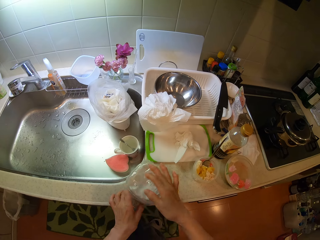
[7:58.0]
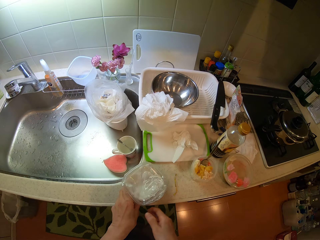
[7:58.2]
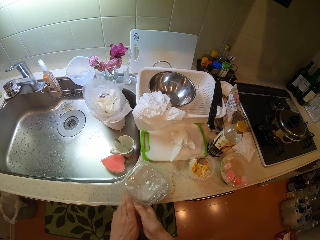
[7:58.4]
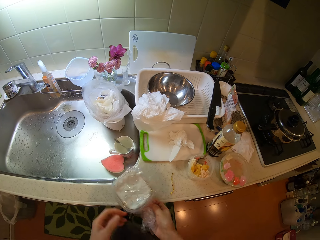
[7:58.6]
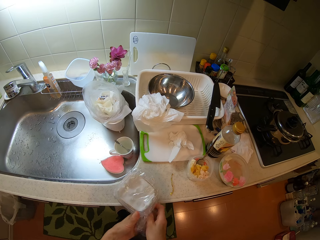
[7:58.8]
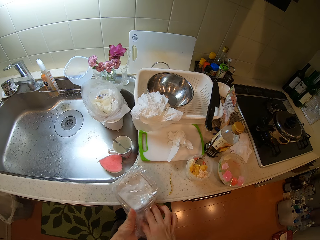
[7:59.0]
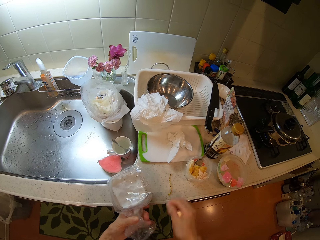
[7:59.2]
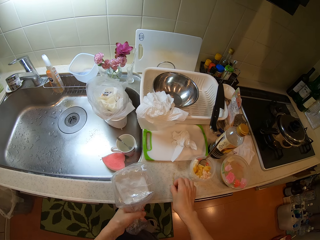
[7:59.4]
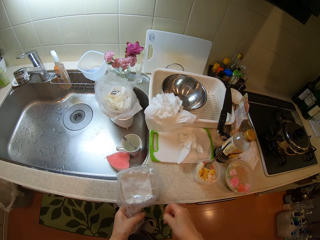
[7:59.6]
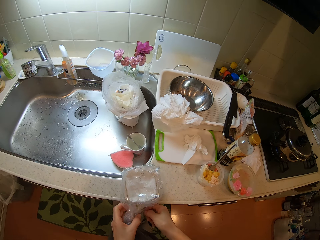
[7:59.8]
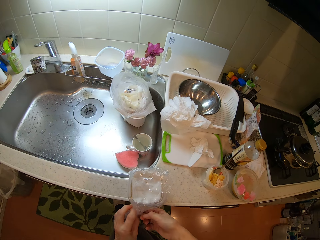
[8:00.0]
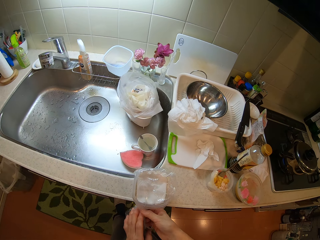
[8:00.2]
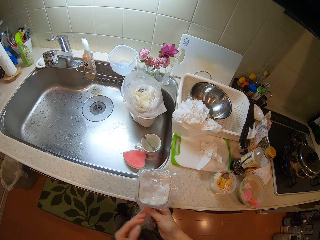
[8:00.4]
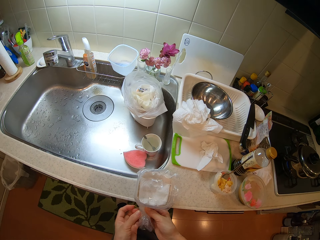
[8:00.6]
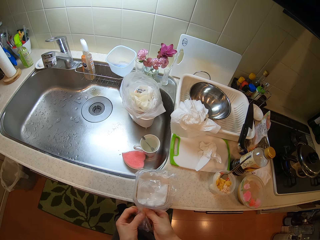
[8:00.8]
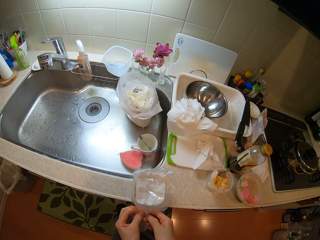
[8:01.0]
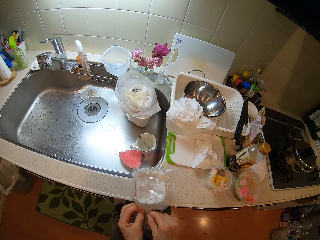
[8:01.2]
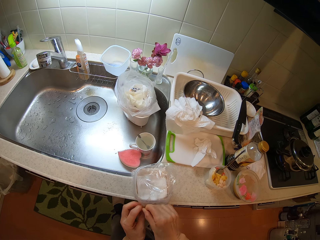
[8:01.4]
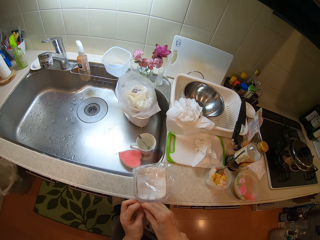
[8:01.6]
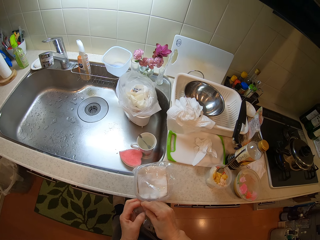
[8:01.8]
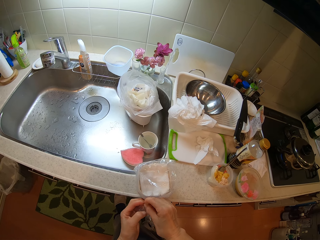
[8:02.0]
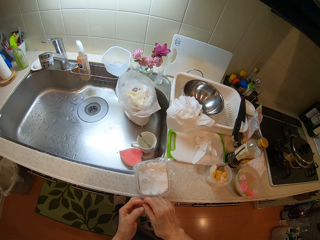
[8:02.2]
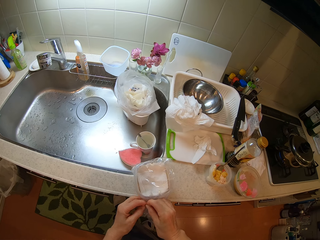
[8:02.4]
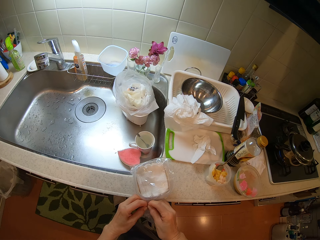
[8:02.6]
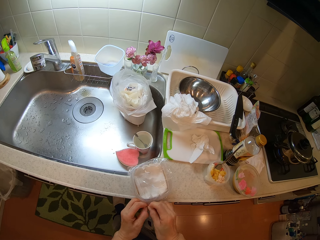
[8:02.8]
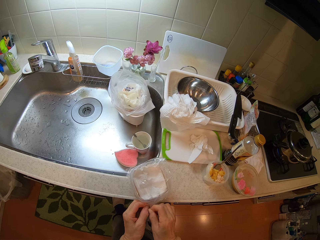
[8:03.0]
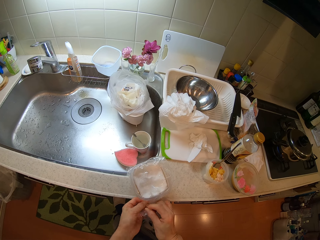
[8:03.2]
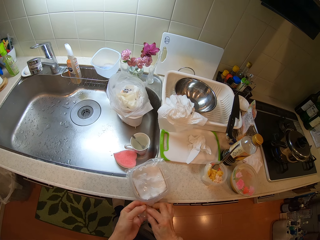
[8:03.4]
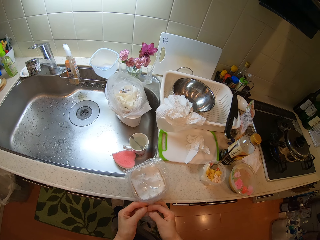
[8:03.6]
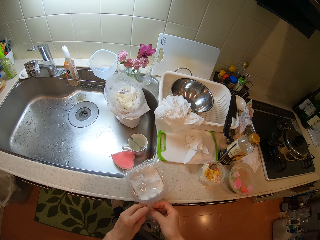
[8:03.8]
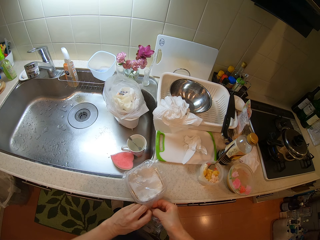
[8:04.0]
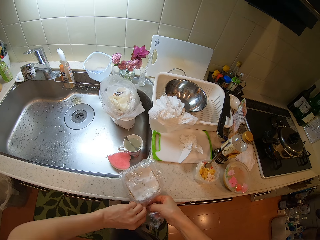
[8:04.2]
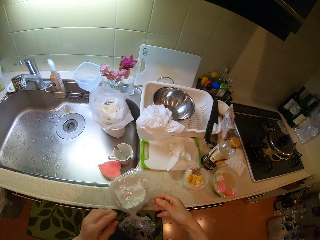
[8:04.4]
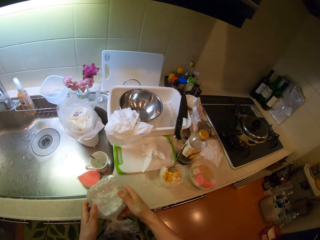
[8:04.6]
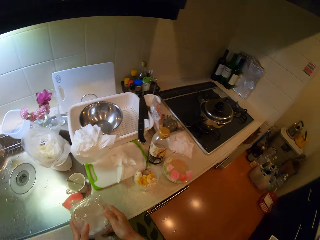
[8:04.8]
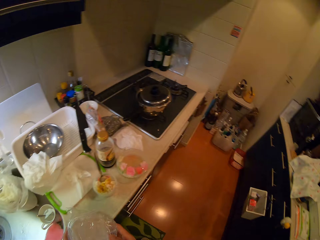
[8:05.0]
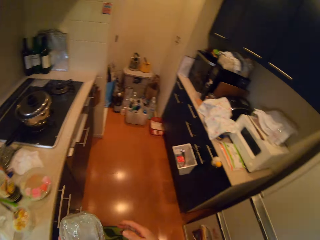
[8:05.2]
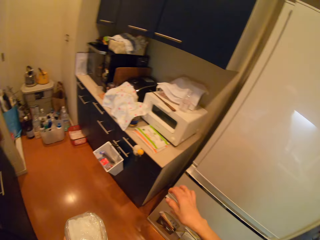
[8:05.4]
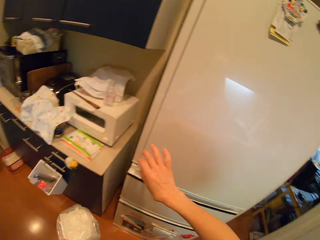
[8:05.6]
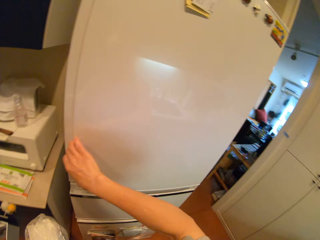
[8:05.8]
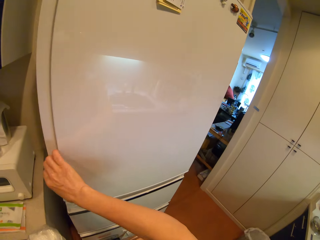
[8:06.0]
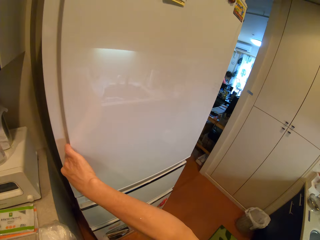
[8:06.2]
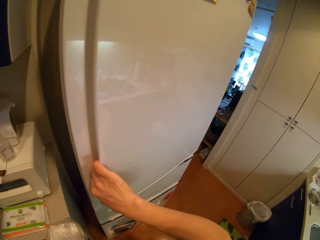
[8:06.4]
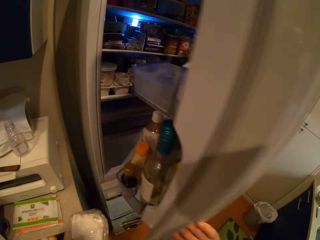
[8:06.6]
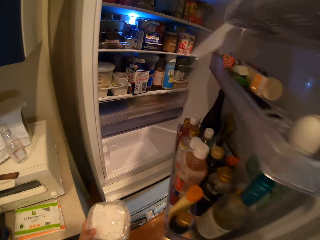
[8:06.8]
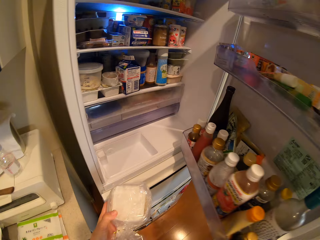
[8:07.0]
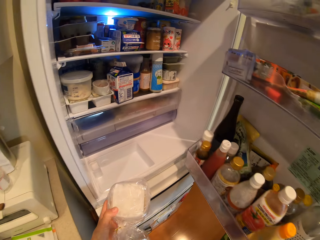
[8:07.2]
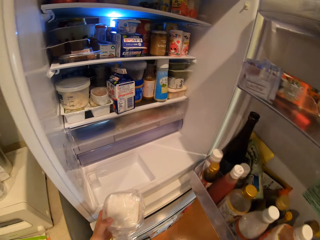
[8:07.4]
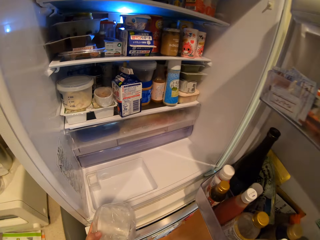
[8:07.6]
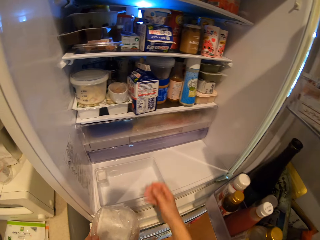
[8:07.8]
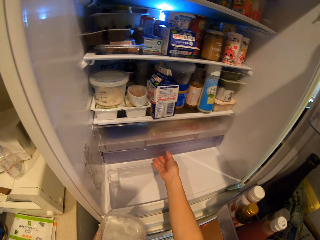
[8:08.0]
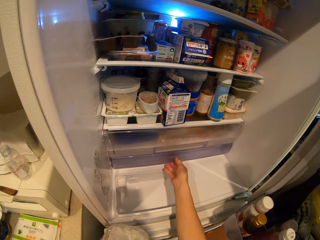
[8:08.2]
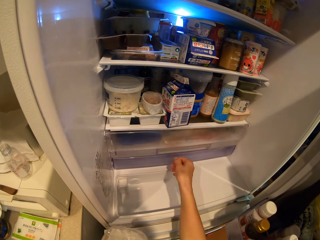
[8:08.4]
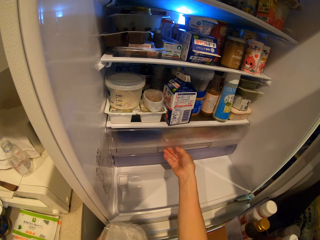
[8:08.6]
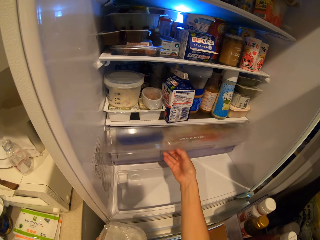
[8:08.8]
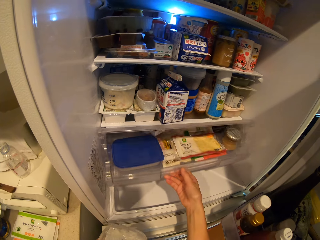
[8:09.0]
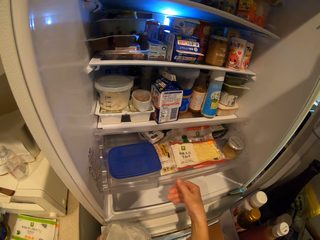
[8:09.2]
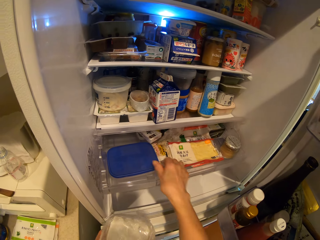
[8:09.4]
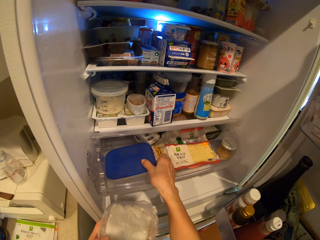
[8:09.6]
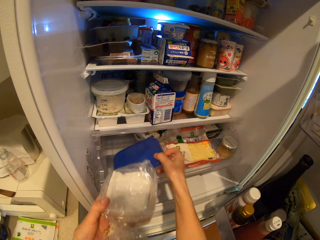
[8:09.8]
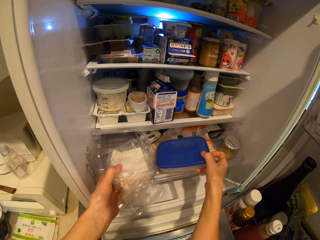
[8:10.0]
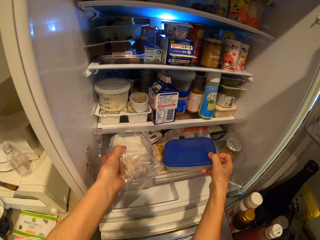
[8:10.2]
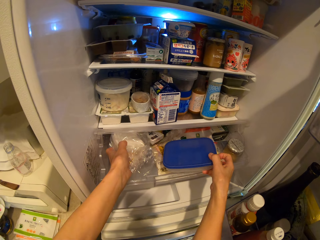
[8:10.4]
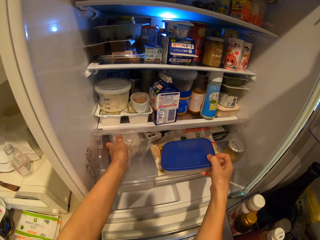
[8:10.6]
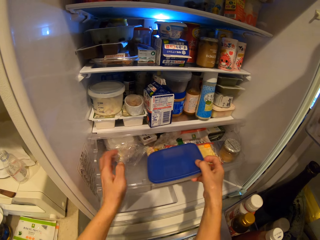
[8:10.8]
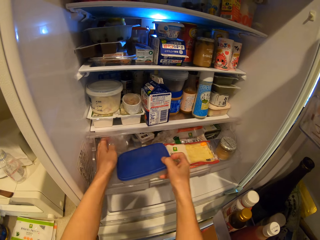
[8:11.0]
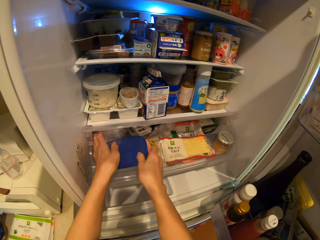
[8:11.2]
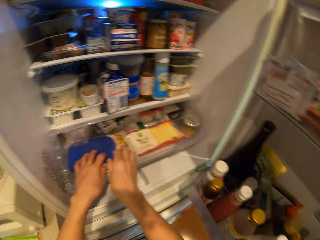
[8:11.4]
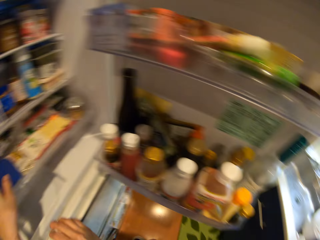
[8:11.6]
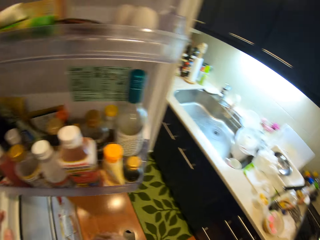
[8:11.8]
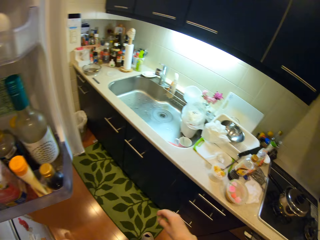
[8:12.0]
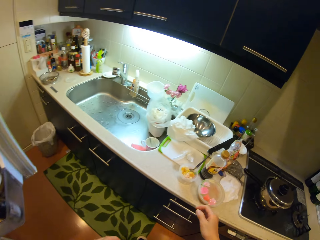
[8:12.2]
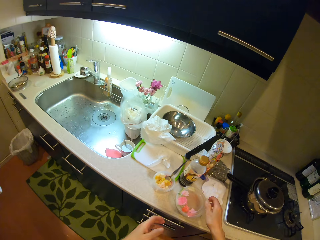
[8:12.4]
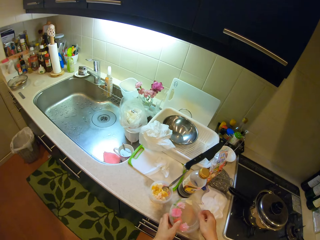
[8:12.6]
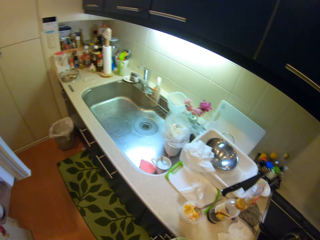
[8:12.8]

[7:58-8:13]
The camera wearer folds the edge of the plastic paper. They pick a seal. They tie the nylon. They seal the plastic paper. They pick the nylon from the cabinet with both hands. They open the fridge. They open the compartment of the fridge. They lift the container in the compartment. They put the storage container with the other hand. They drop the nylon into the compartment. They drop the container in the compartment.

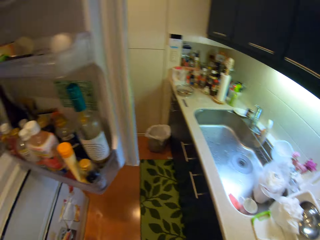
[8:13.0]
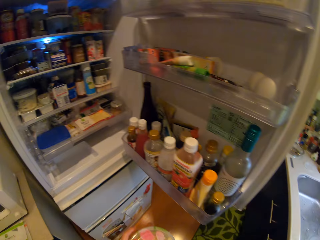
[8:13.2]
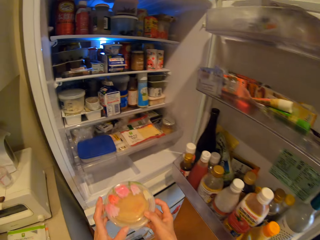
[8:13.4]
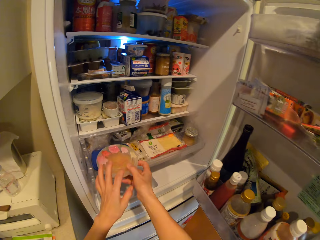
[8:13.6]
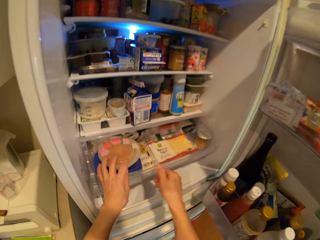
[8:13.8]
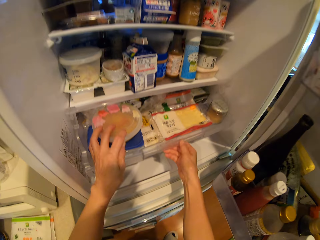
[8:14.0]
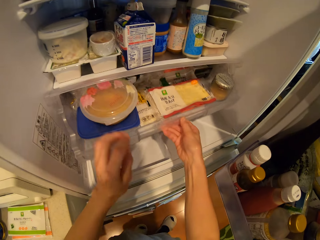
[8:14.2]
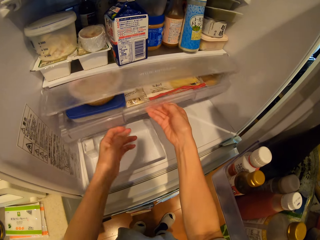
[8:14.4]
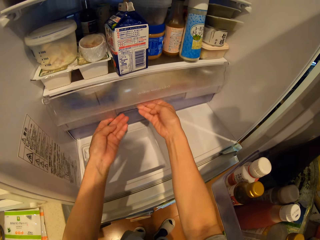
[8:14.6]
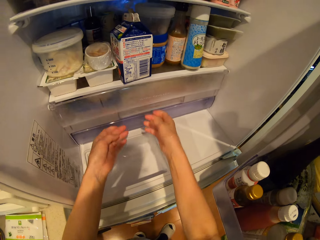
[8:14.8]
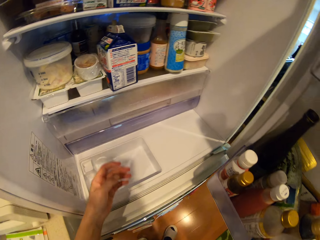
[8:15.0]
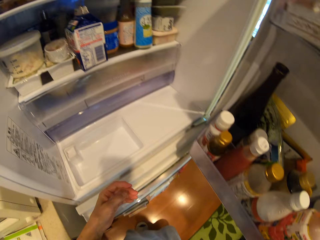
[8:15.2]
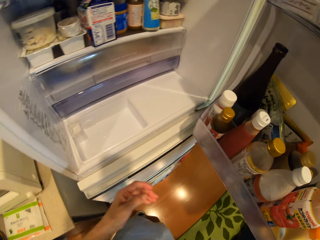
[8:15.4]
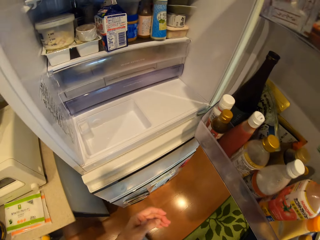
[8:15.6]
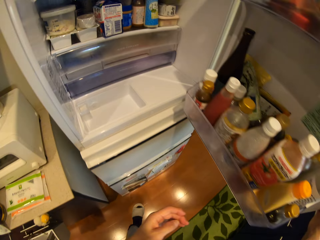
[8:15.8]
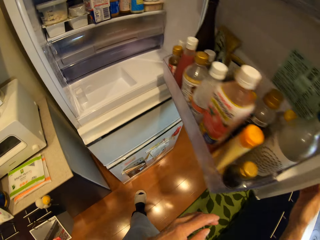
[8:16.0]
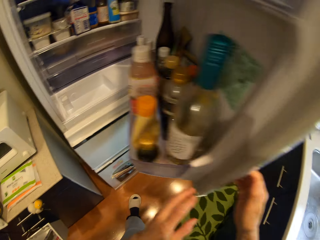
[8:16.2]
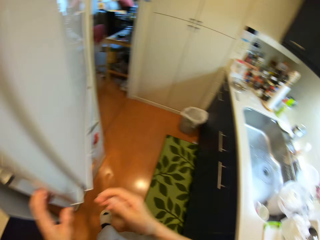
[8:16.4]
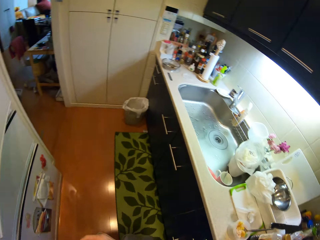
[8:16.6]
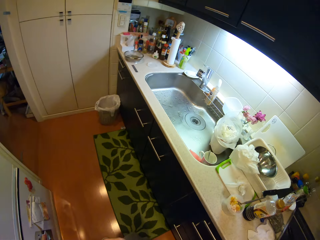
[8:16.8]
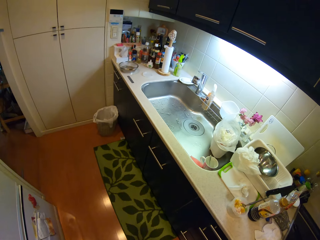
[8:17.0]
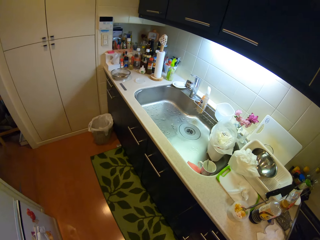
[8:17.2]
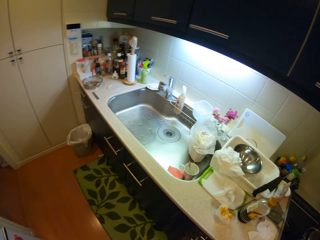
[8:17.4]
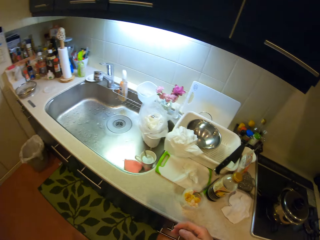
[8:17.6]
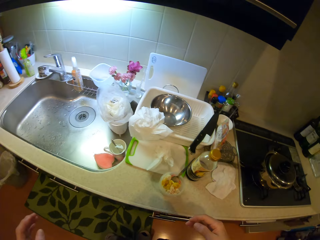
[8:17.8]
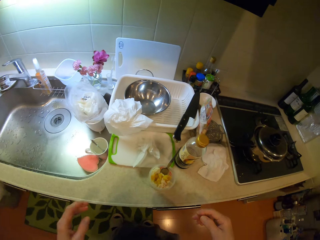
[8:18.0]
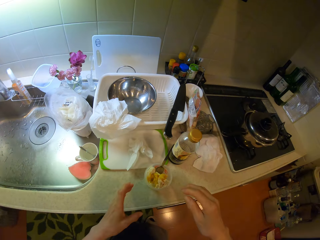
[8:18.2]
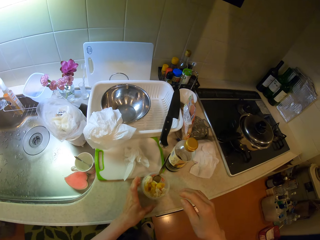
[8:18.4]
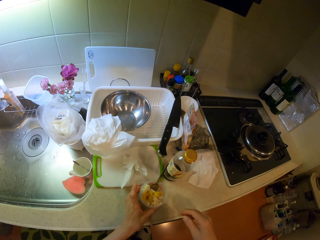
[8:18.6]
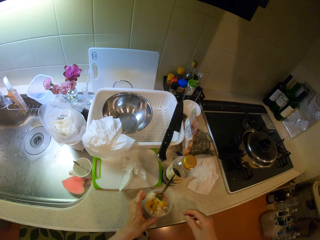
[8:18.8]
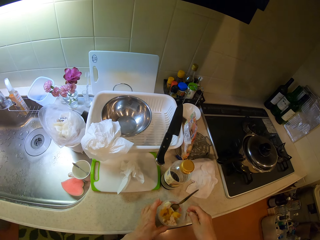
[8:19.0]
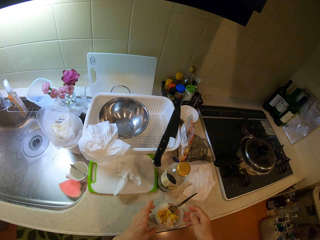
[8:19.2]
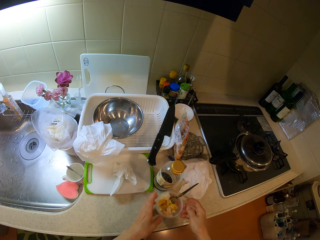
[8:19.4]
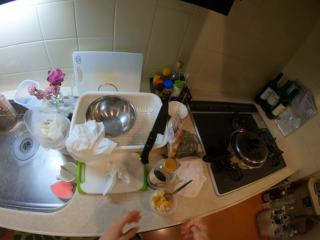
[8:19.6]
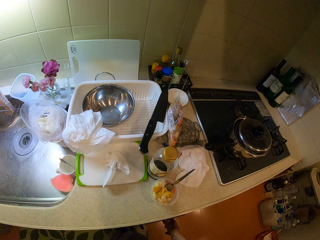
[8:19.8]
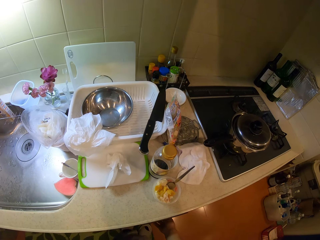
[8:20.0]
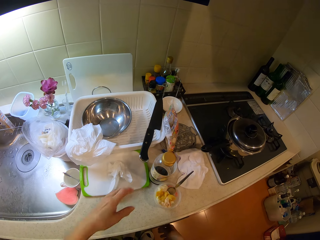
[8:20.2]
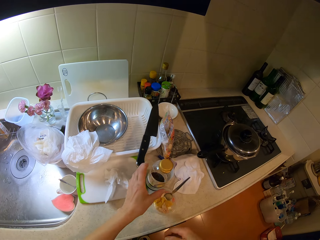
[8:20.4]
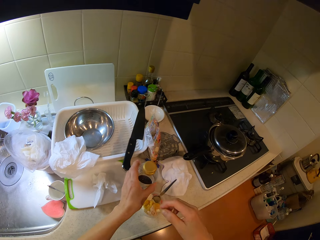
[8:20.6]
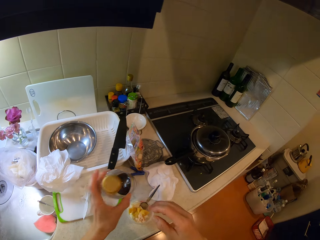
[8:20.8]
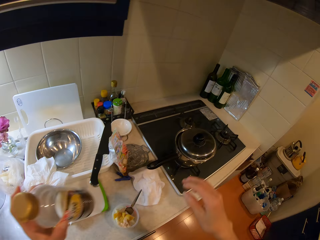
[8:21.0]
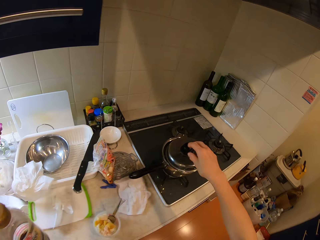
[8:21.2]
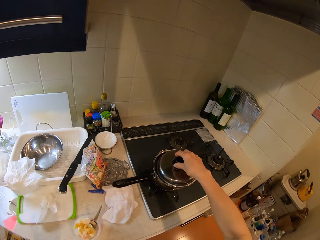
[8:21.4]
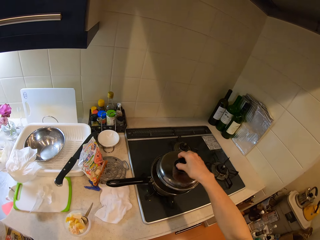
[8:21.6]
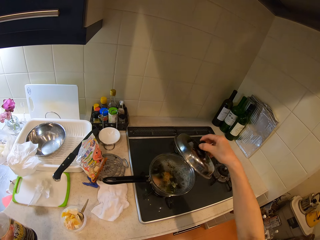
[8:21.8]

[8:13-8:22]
The camera wearer picks the container from the cabinet with both hands. He drops the container in the compartment with hands. He shuts the compartment. He shuts the fridge. He moves the container on the cabinet. He picks the bottle on the cabinet with his left hand.
